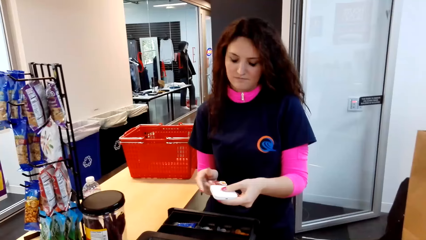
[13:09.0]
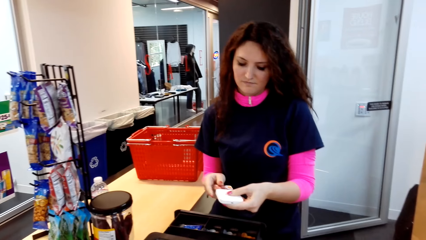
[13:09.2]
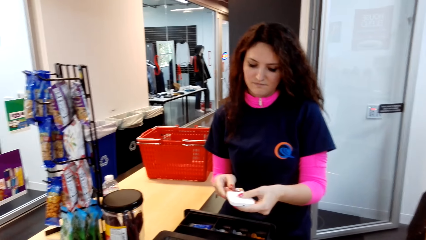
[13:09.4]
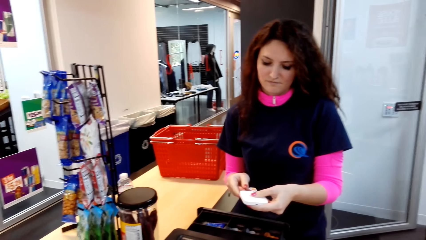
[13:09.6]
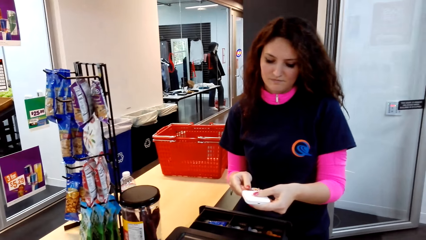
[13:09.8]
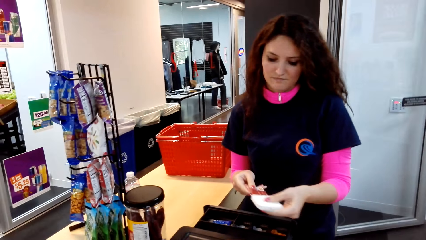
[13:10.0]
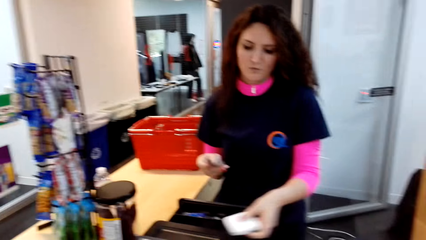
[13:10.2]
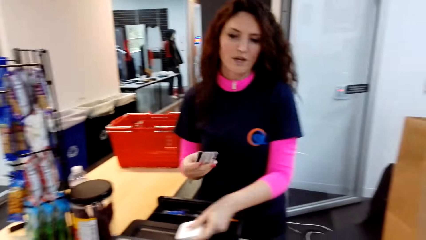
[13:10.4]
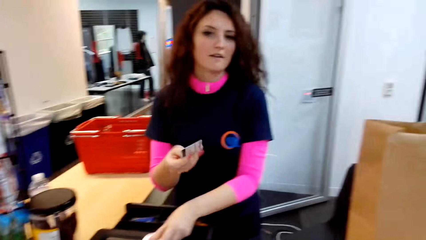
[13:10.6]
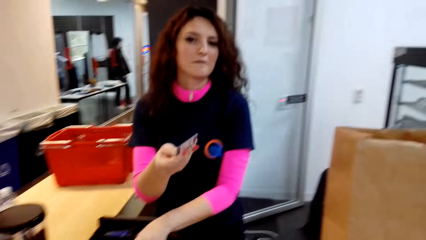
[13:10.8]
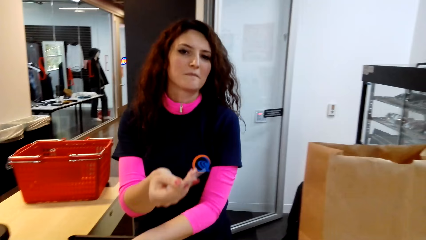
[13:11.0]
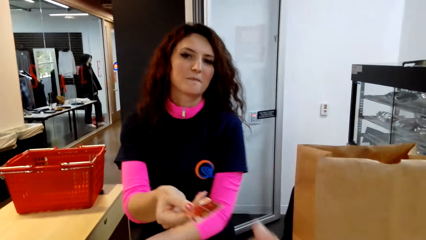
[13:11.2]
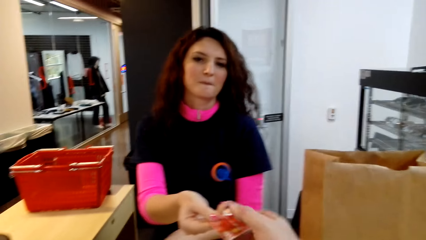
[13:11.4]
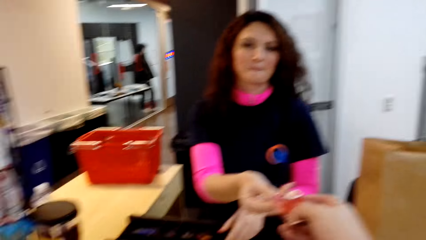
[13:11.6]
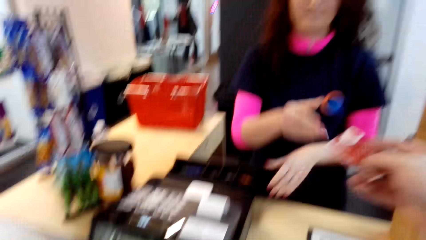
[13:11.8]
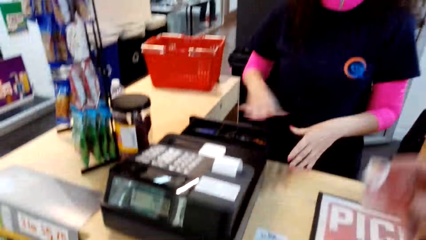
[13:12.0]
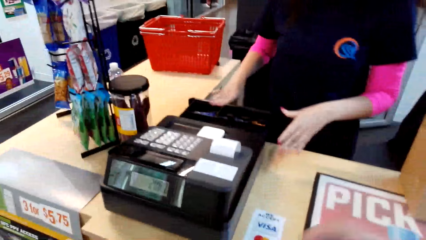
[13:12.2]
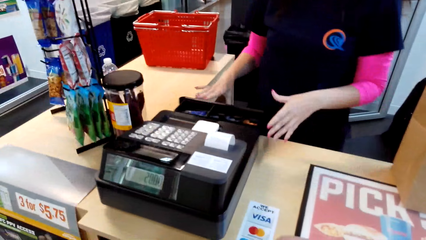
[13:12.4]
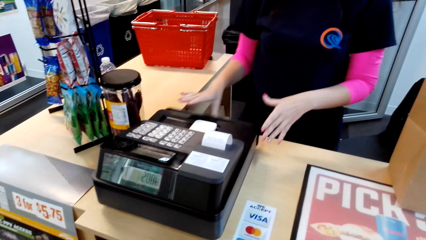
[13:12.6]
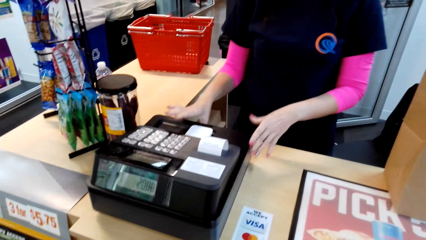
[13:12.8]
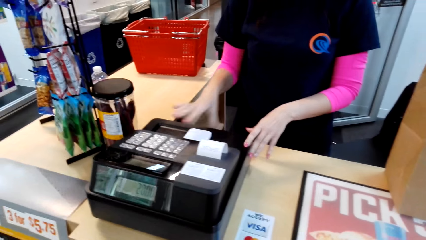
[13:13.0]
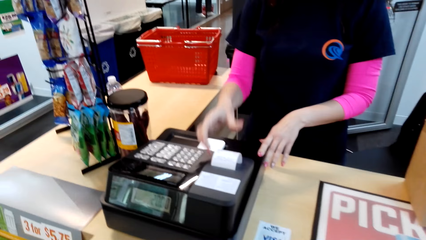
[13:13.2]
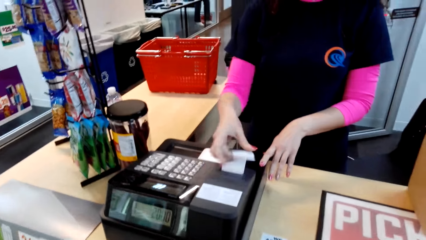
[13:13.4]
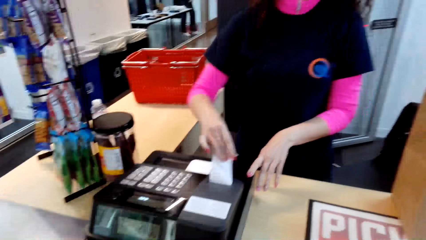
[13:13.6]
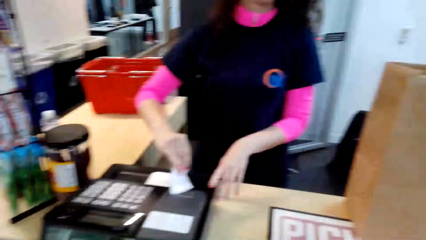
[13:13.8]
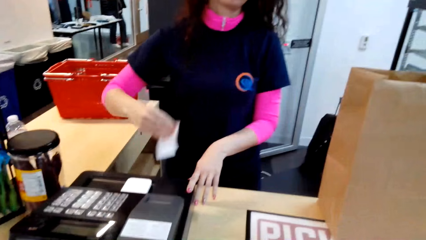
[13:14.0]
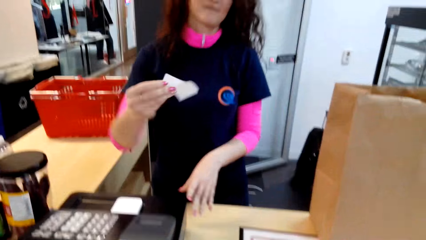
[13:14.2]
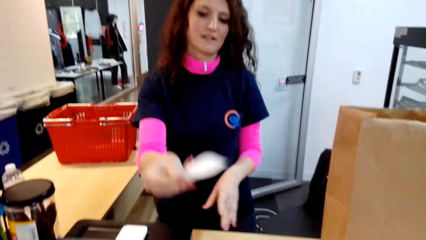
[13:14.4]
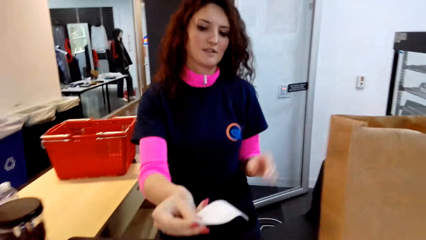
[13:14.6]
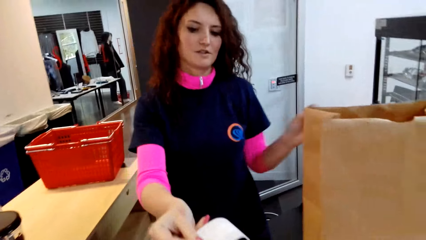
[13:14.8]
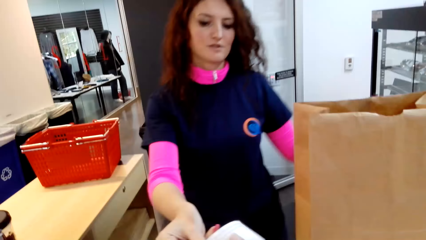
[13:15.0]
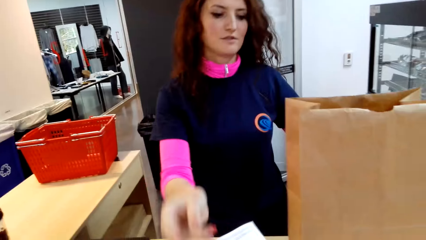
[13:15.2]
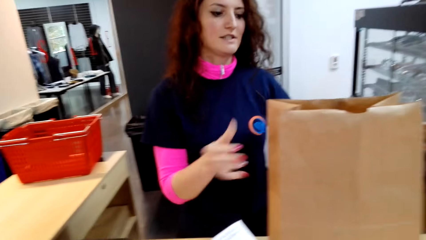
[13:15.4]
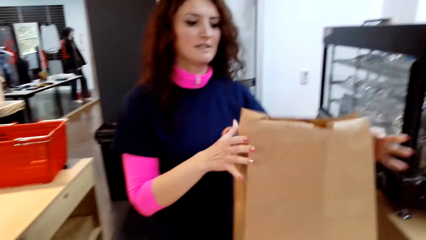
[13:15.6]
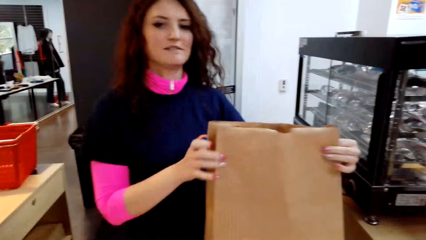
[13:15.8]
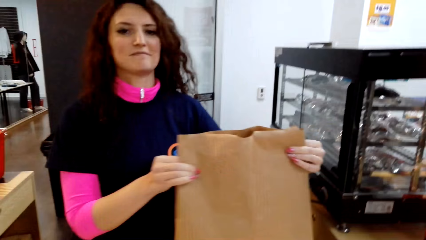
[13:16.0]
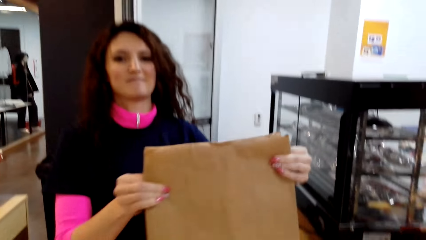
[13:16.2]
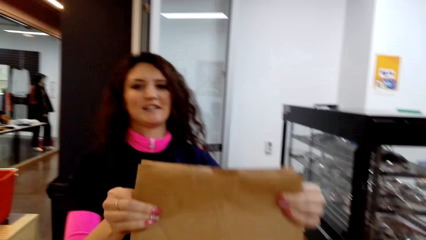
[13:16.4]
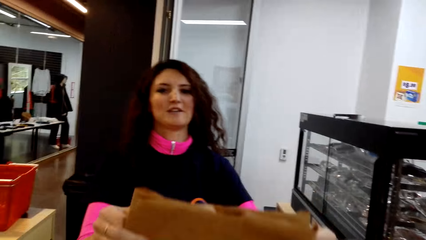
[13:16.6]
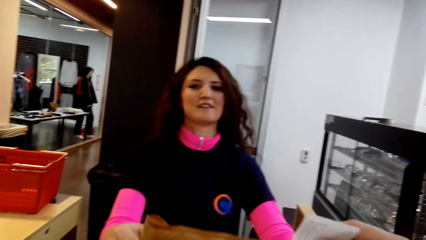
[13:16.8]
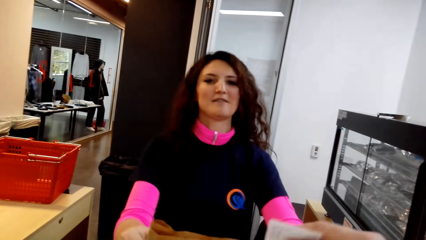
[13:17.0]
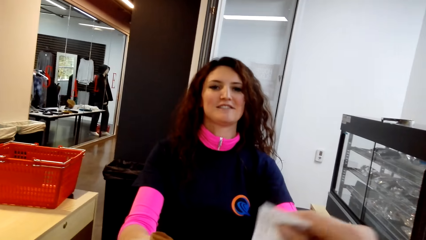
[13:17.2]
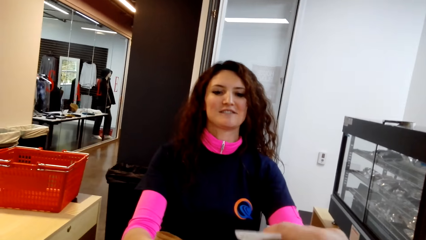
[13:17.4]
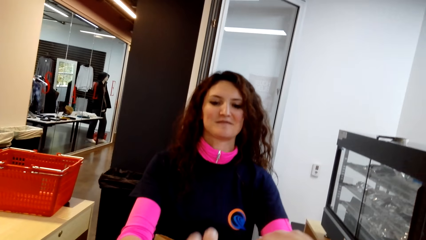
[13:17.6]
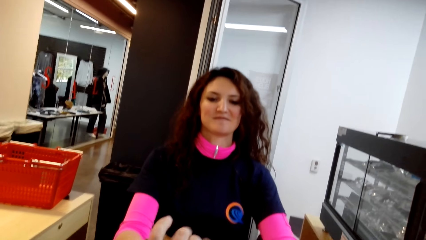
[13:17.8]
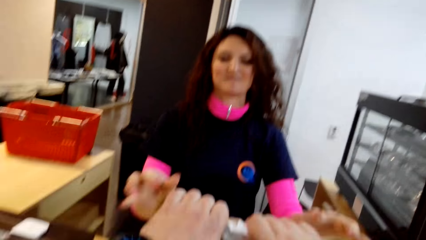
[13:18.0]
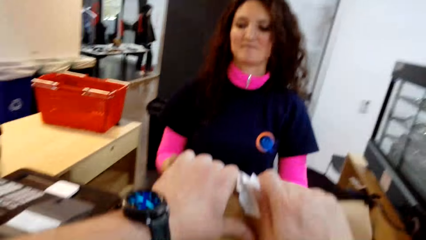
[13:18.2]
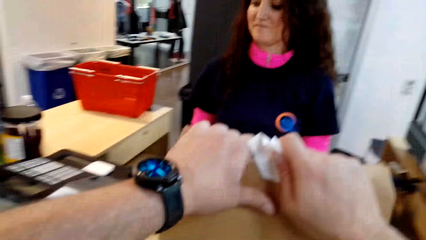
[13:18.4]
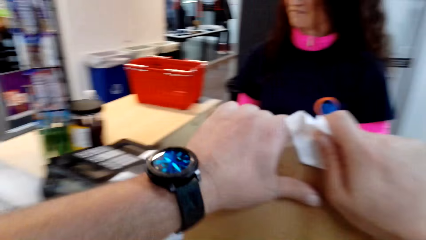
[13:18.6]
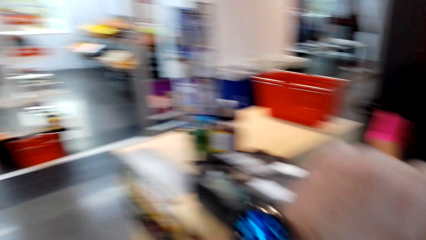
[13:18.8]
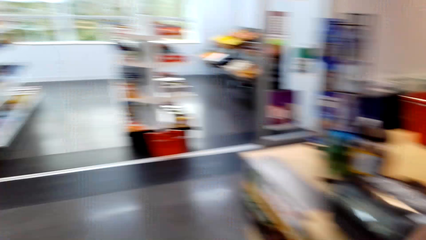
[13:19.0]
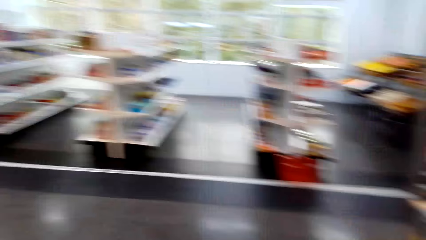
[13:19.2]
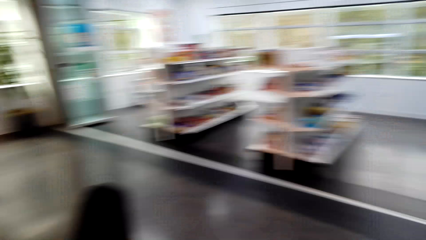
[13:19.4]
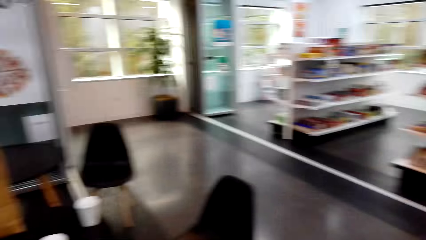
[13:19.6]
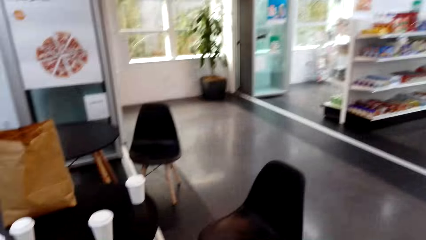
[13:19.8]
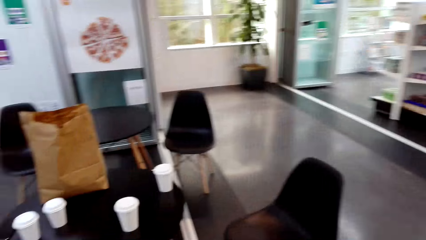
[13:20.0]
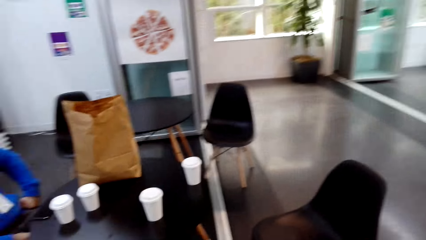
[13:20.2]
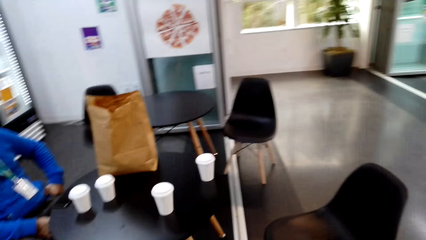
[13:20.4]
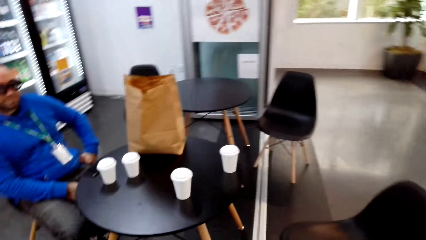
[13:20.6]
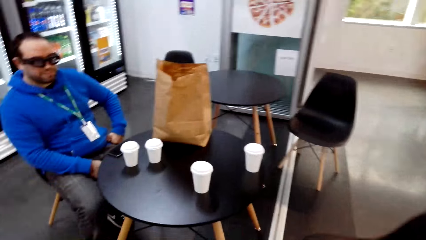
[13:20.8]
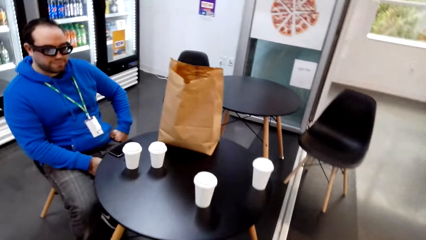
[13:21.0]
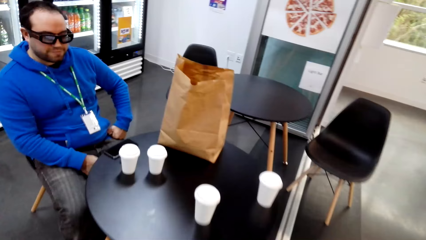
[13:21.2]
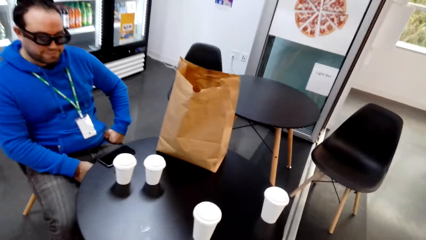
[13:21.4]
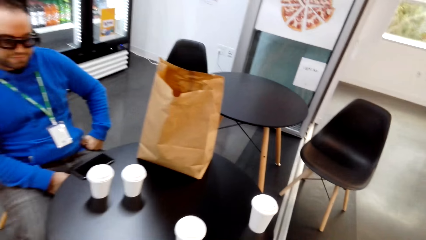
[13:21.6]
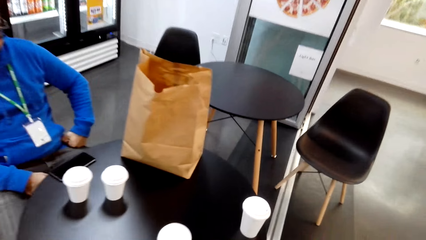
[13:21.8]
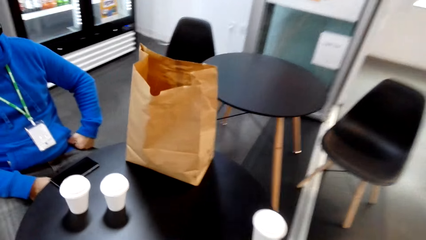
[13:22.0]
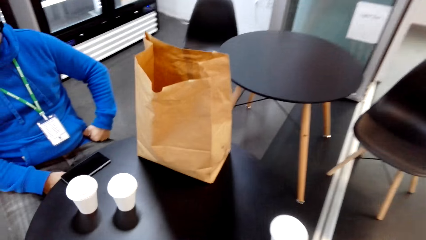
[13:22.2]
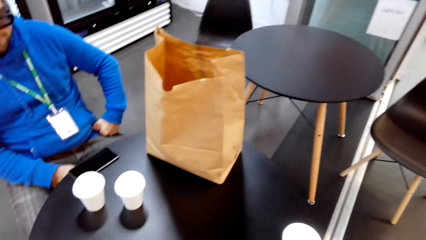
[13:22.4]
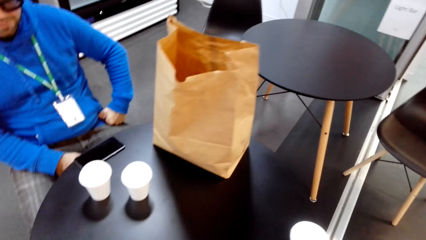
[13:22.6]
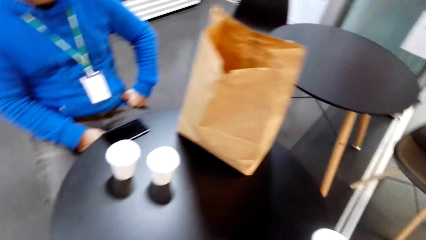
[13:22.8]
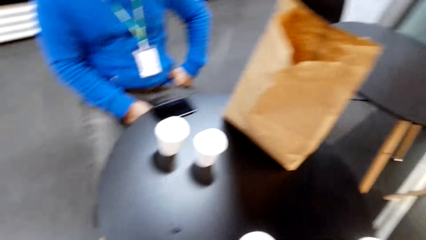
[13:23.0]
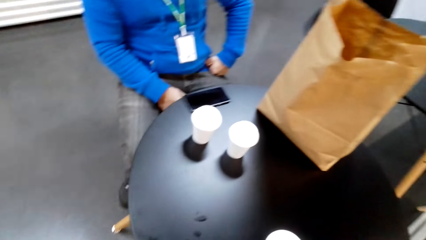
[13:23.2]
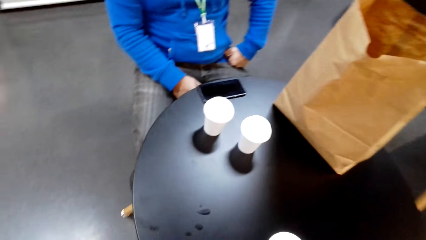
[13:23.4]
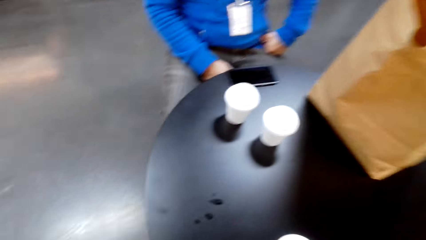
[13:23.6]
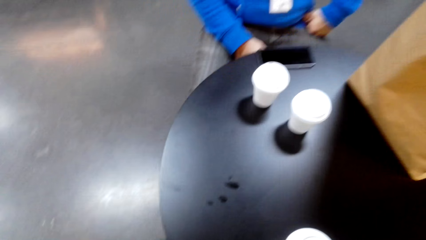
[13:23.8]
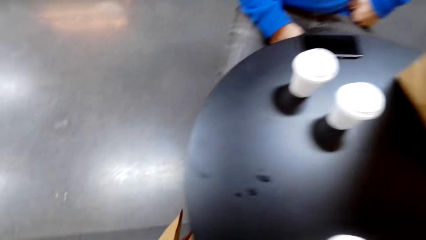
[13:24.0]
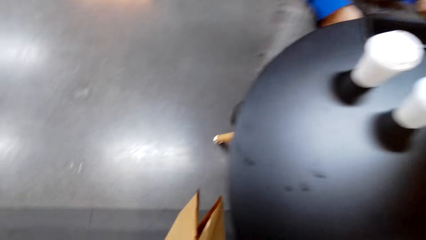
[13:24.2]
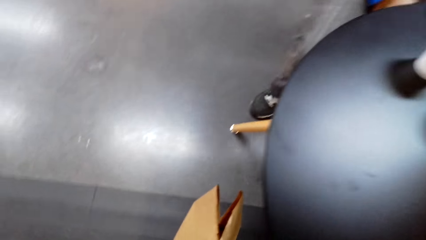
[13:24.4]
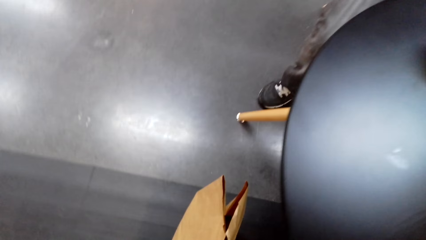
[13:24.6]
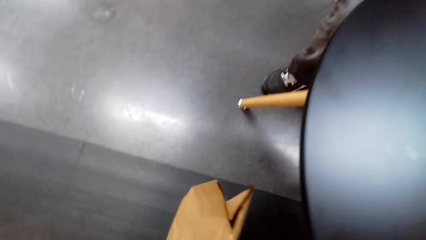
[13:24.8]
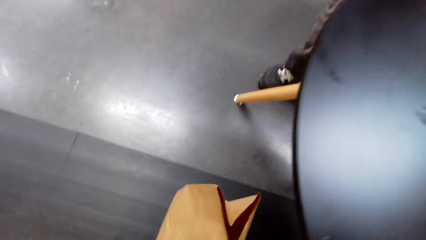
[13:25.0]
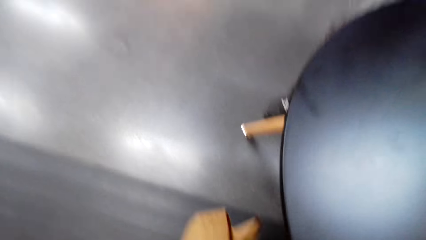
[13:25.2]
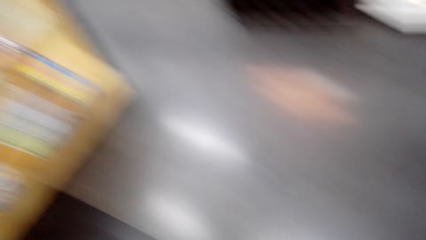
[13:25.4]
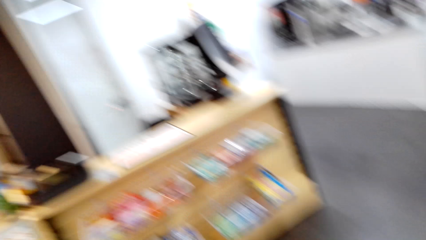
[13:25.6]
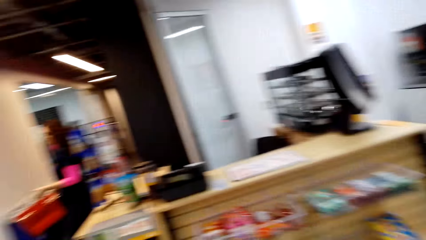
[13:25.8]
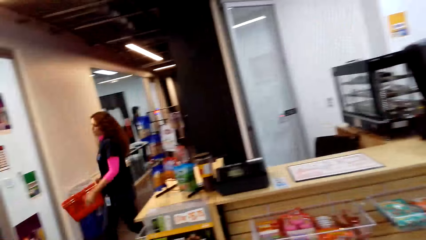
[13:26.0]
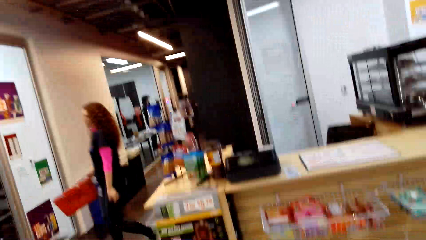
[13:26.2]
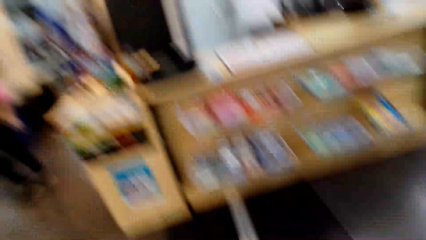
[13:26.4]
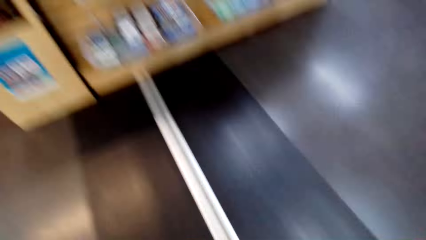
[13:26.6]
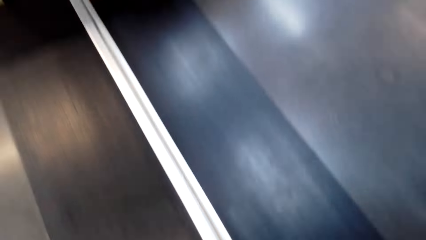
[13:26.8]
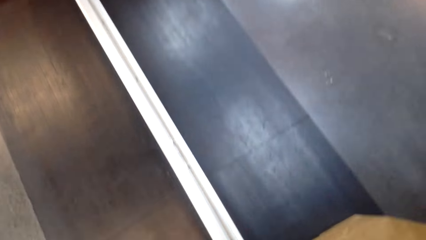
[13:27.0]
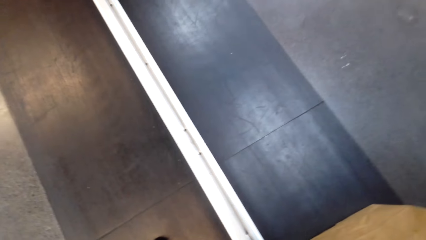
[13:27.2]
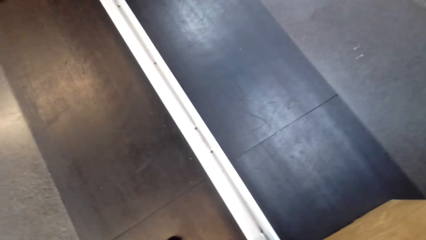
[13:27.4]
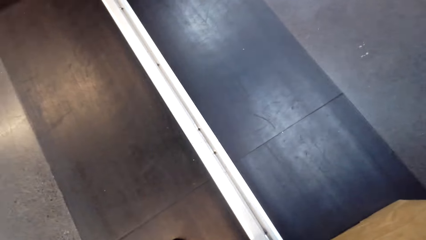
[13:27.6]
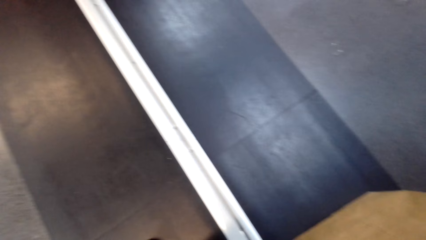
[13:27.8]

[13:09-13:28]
A cashier scans a credit card. The cashier scans the credit card again. The camera wearer receives the credit card from the cashier. The cashier closes the cash box drawer. The camera wearer looks around. The cashier picks up a receipt, gives the camera wearer the receipt and talks with the camera wearer. The camera wearer talks with the cashier. The cashier picks up the carrier bag, gives the camera wearer the carrier bag and talks with the camera wearer. The camera wearer picks up the carrier bag. They turn around, walk in the supermarket and look around. They put the carrier bag on the floor. They turn around the room and look around.
